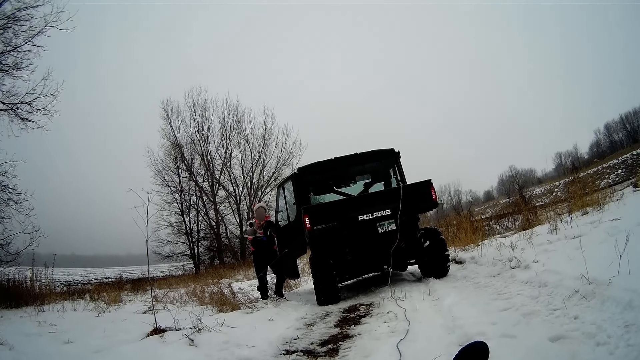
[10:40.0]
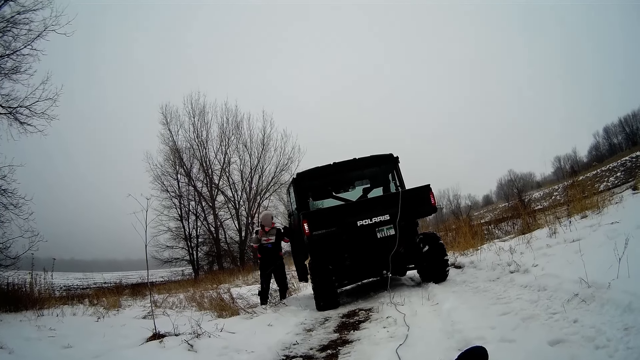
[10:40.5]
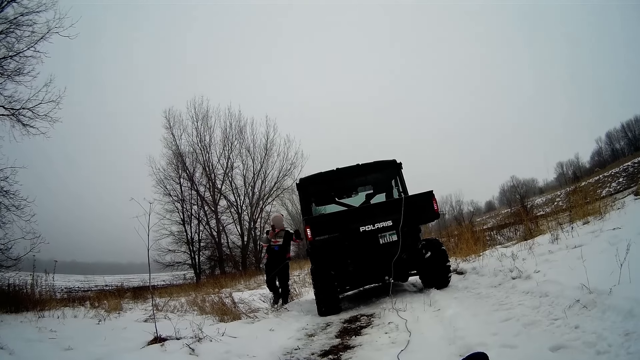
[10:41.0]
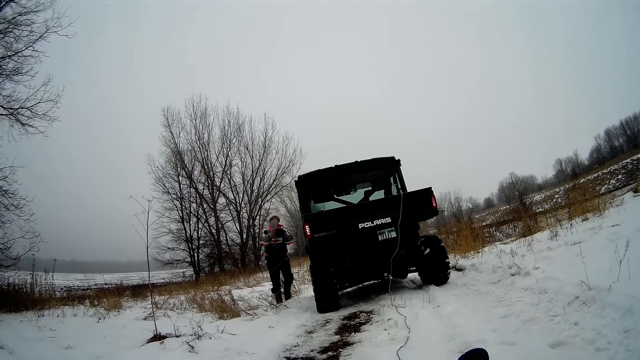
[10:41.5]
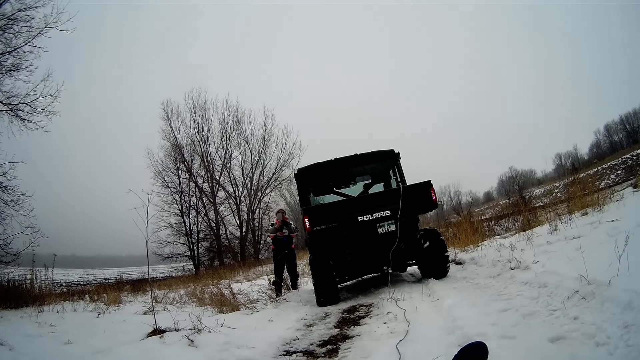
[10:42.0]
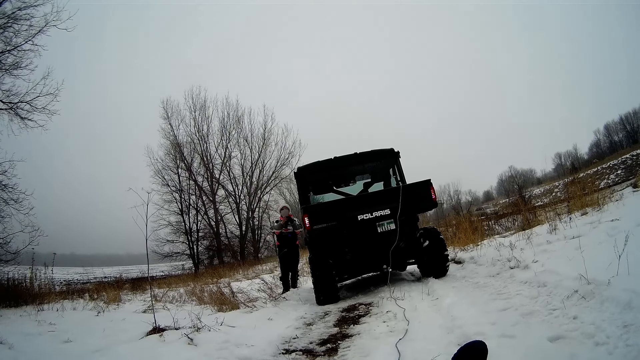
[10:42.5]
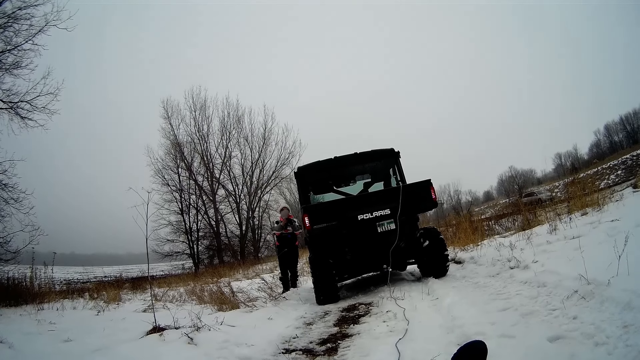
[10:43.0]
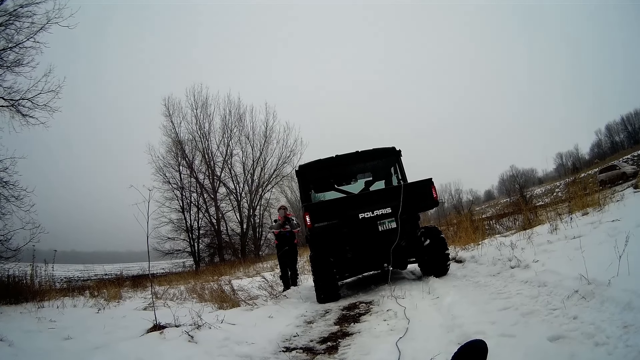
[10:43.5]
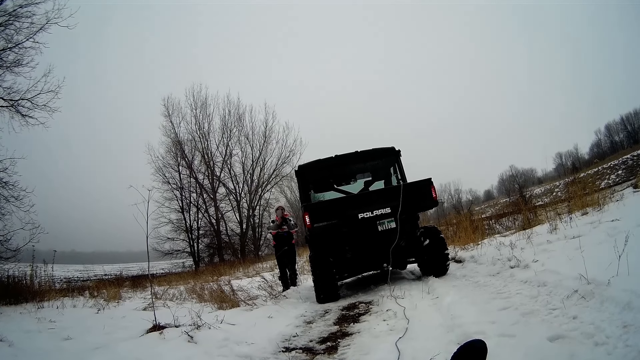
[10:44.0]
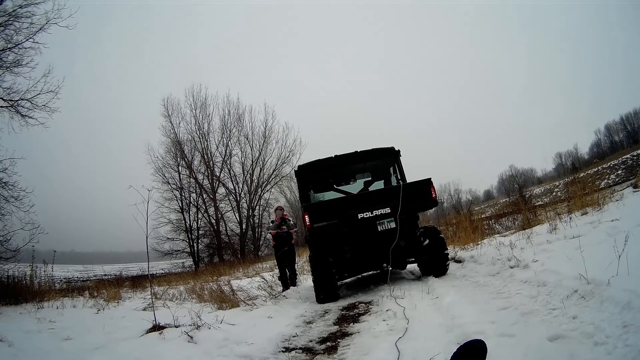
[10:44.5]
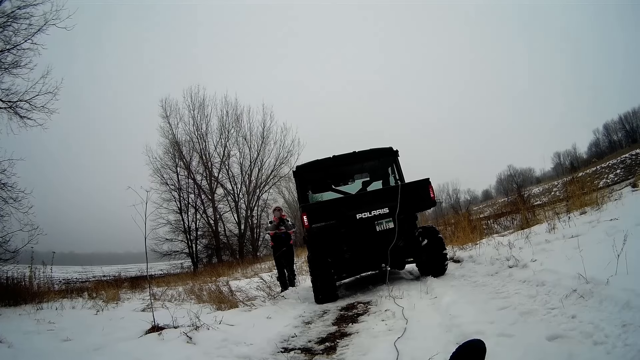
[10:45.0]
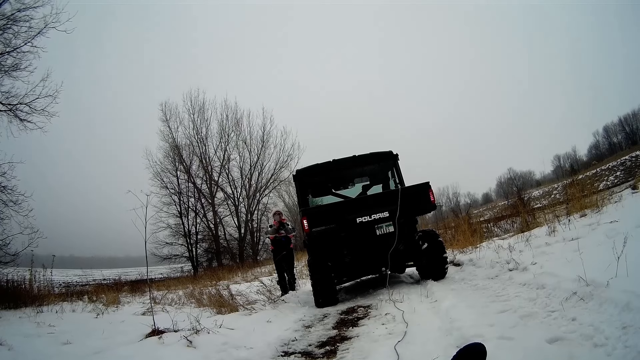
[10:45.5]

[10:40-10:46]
The man closes the door.

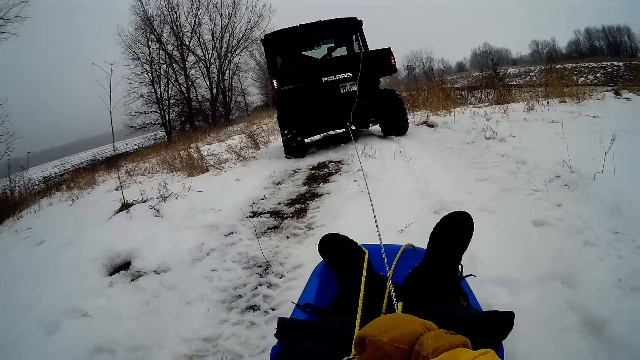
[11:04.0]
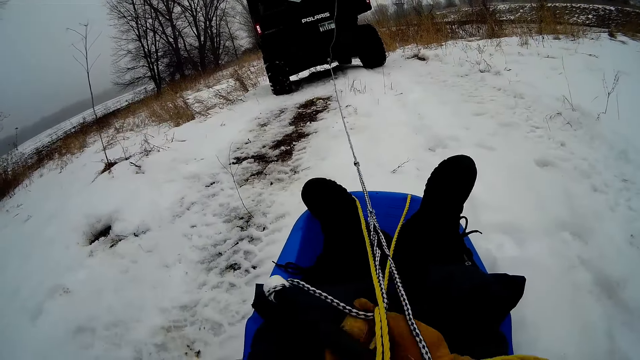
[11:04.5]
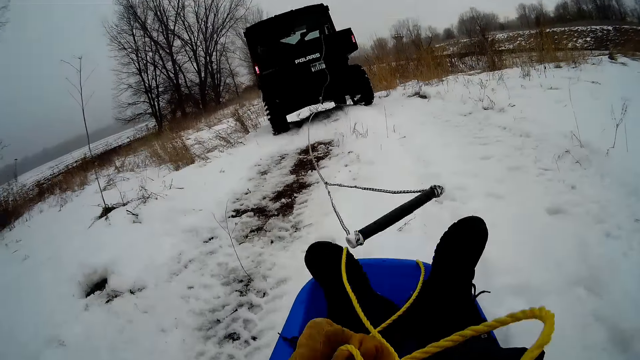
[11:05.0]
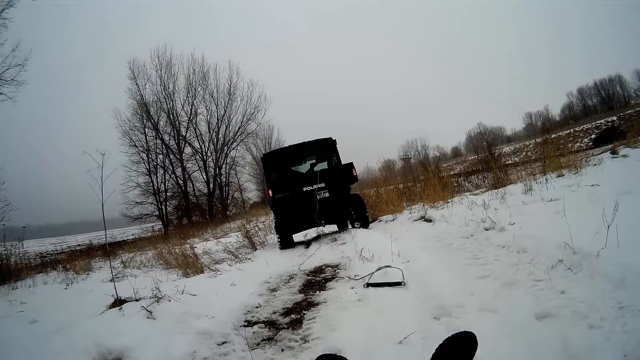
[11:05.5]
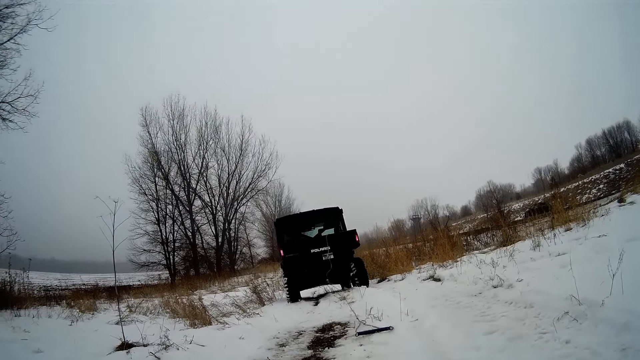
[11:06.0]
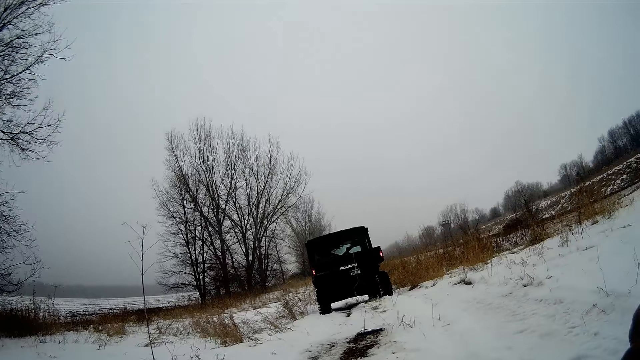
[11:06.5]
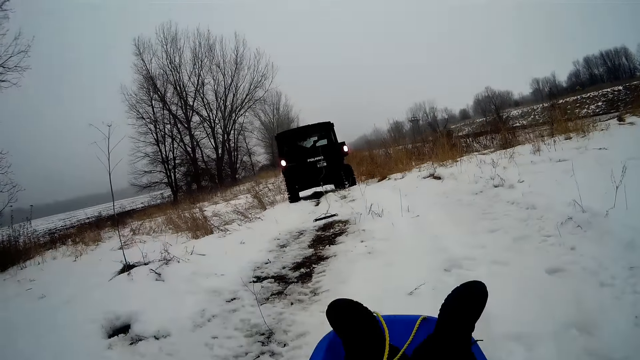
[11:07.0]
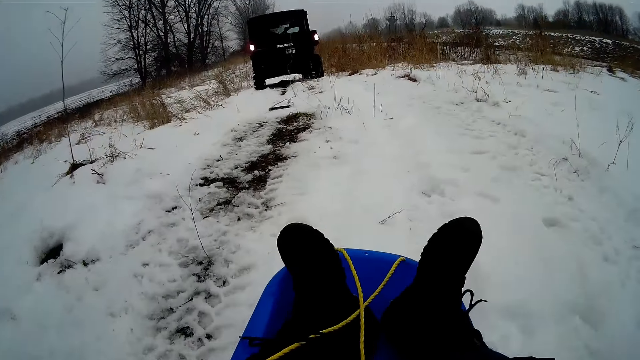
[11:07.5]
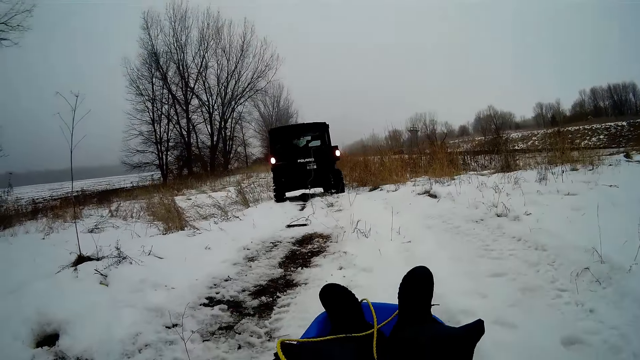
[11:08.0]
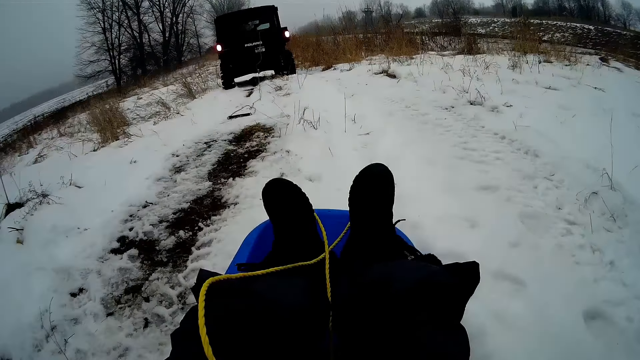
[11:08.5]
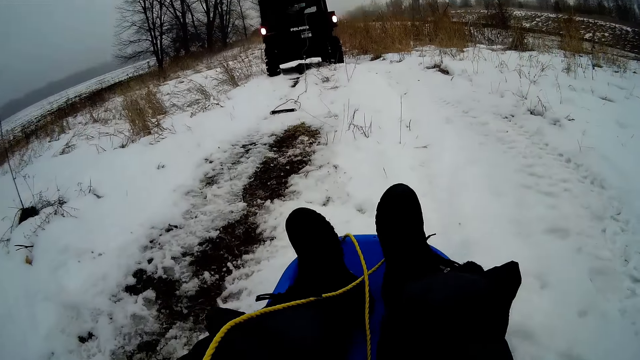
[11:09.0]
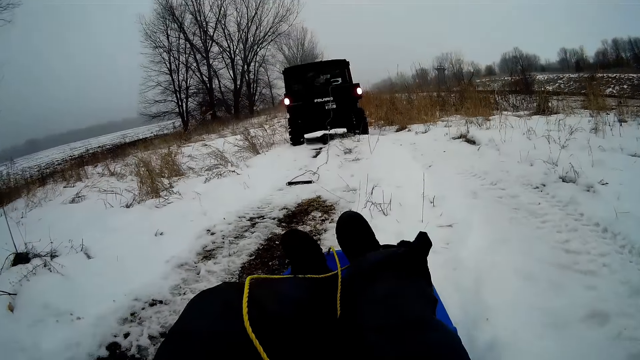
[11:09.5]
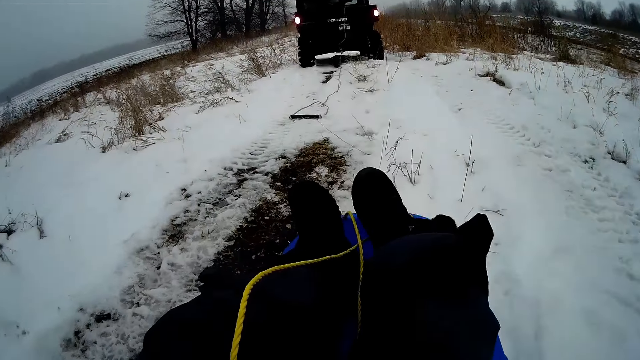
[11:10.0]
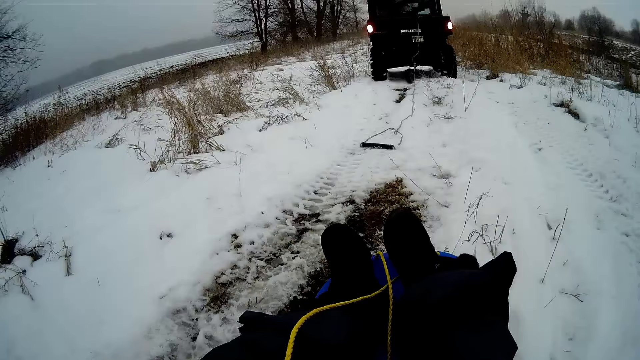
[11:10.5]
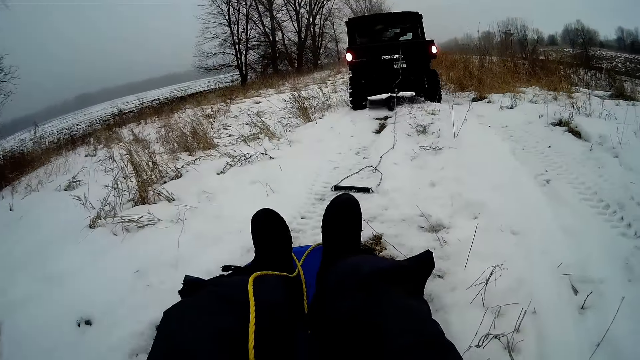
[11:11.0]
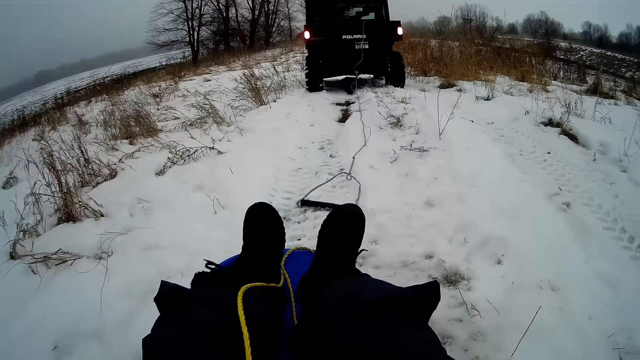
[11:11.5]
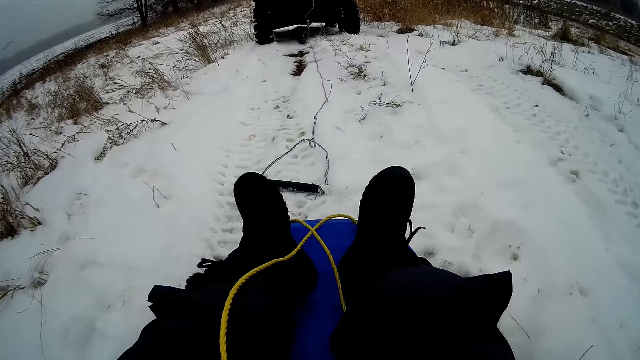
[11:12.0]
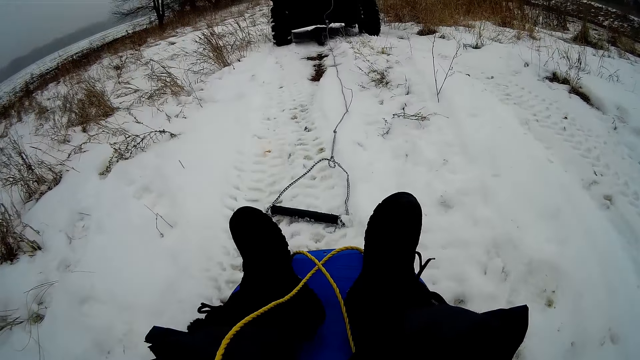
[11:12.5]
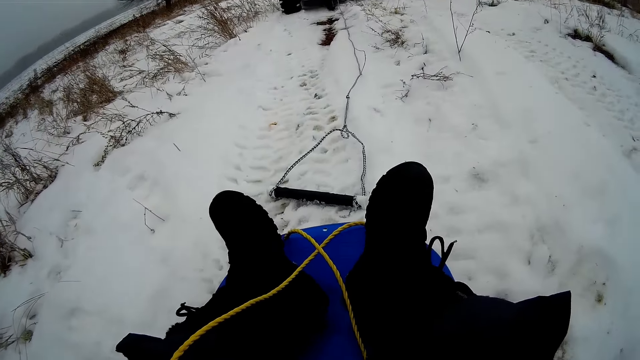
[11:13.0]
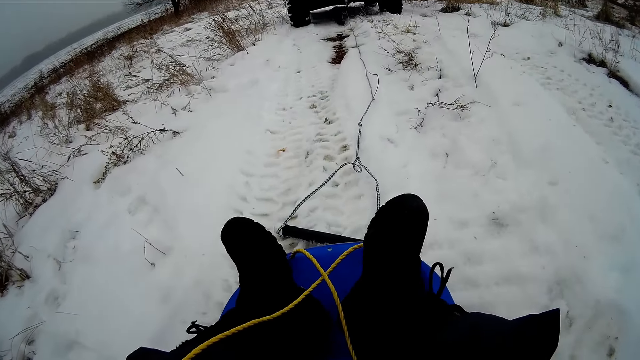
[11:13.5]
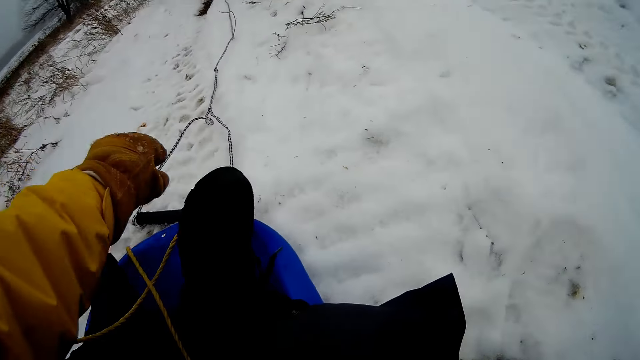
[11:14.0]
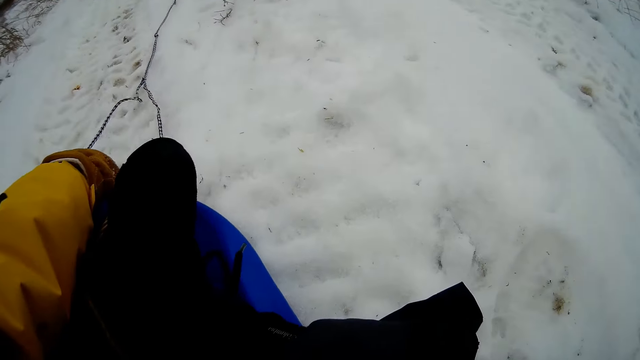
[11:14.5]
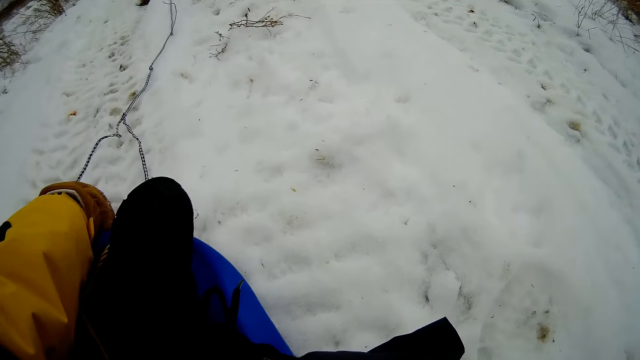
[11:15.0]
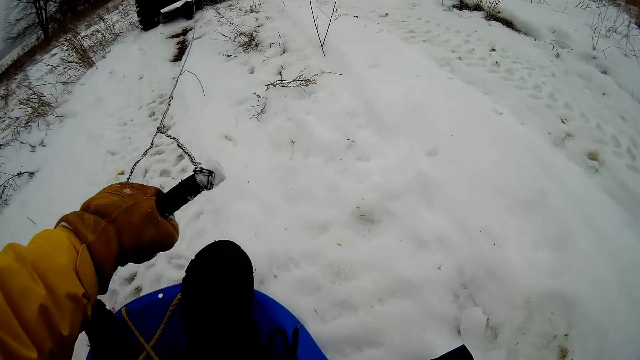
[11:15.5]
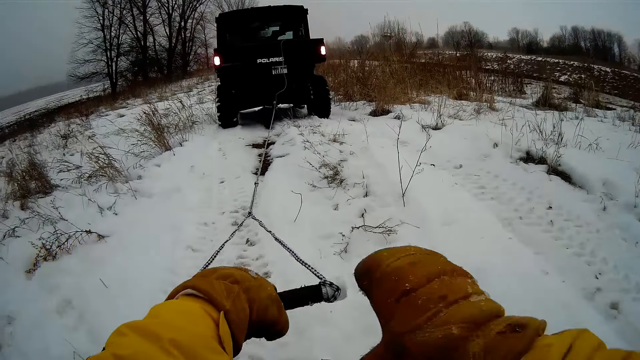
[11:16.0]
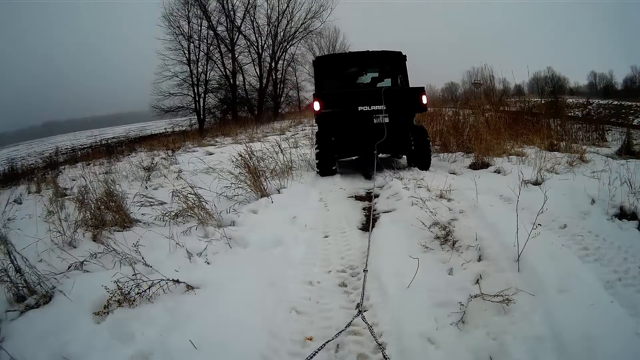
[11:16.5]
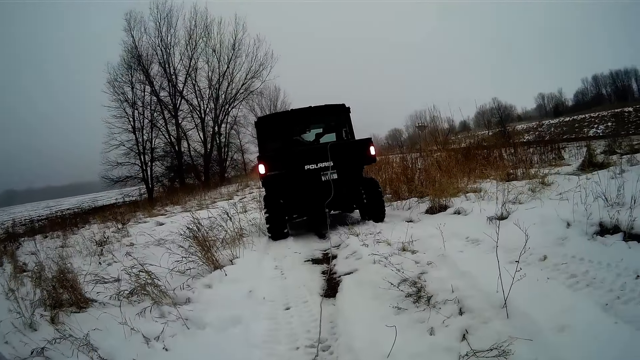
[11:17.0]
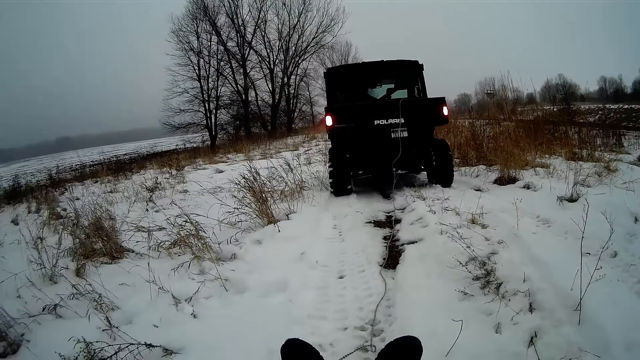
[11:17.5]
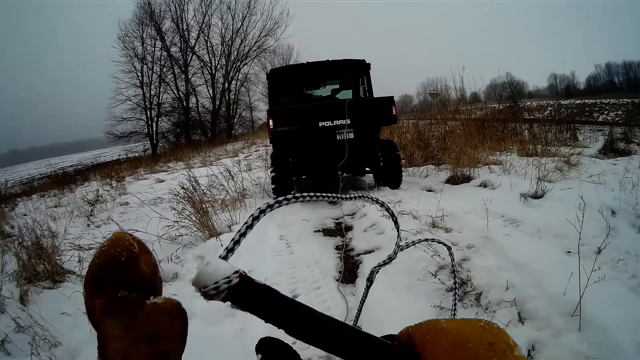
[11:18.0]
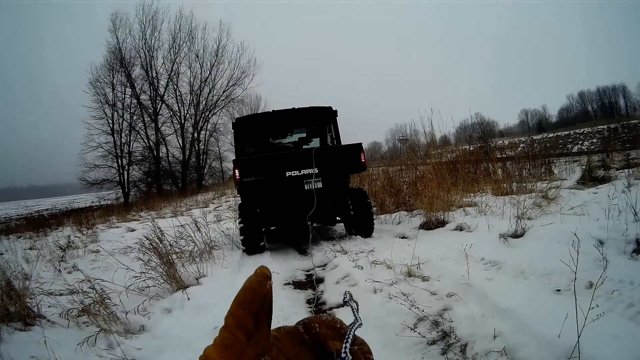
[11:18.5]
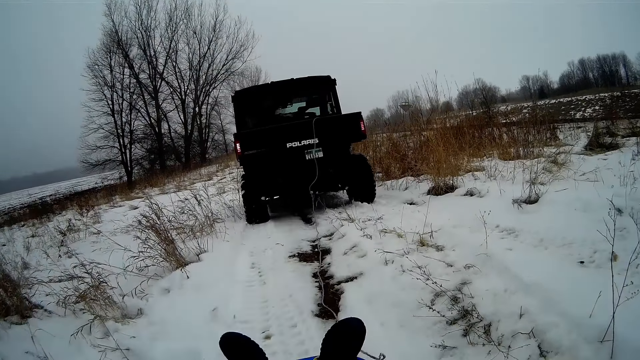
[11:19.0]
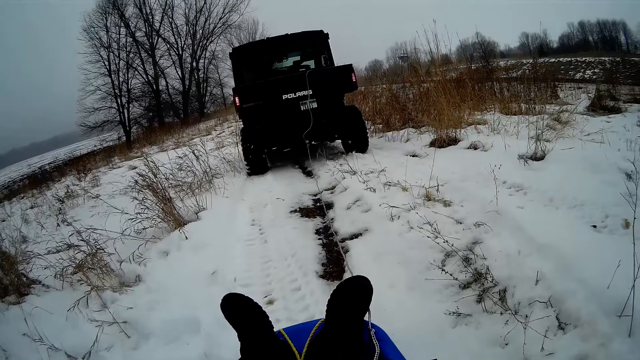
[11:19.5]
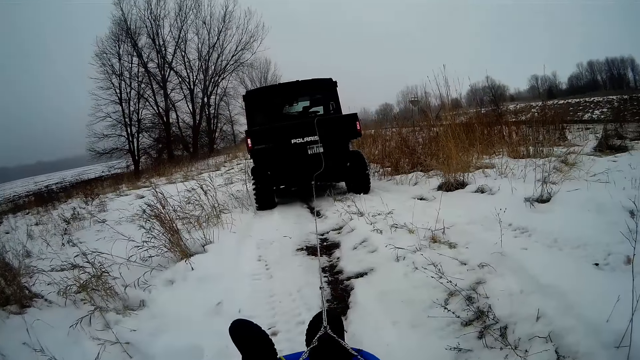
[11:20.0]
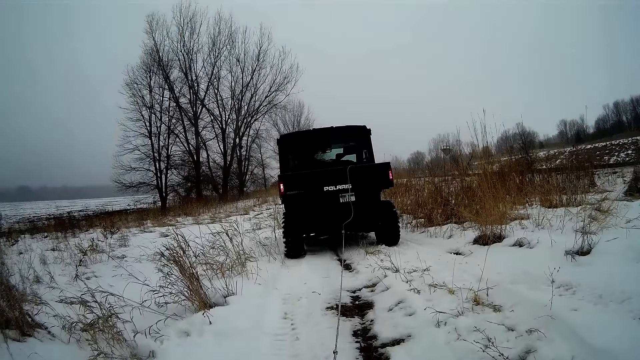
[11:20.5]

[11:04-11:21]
A man restarts the truck. The camera wearer moves the snow boat towards the truck. He picks the rope from the ground with his left hand. He holds the rope with both hands. He connects the rope to the snow boat. He pulls the rope. The man drives the truck.
